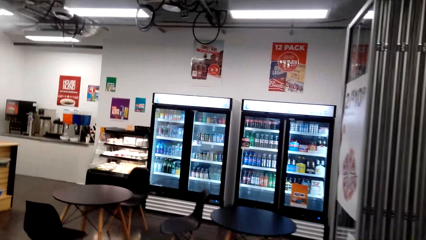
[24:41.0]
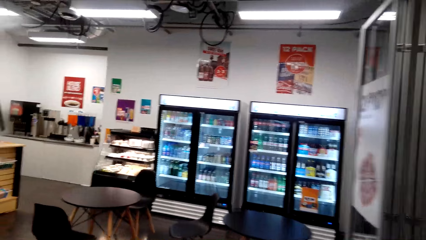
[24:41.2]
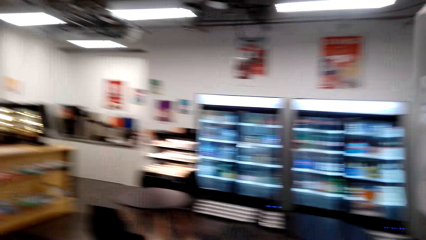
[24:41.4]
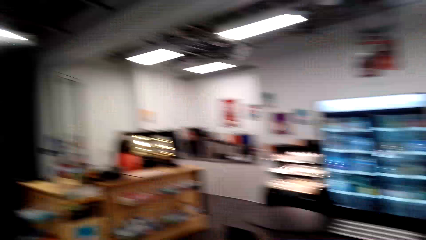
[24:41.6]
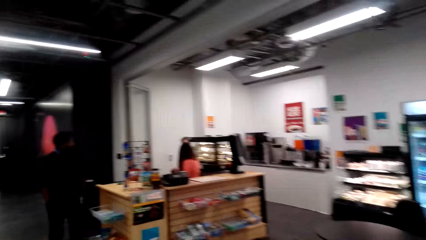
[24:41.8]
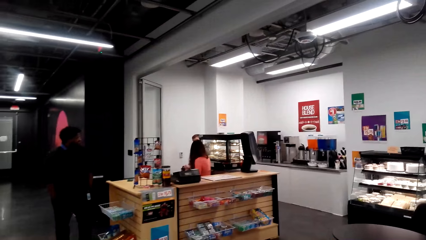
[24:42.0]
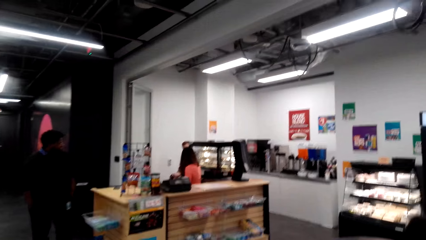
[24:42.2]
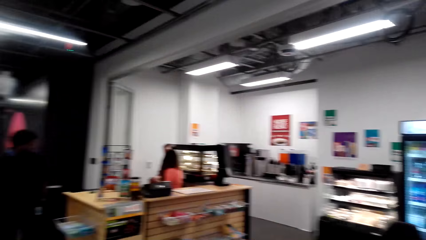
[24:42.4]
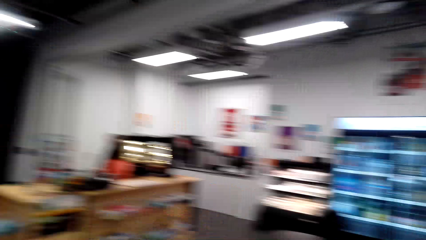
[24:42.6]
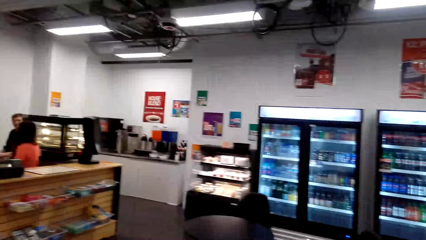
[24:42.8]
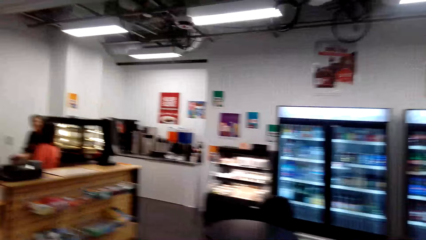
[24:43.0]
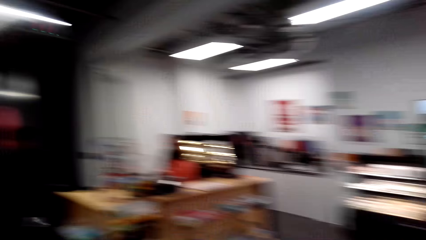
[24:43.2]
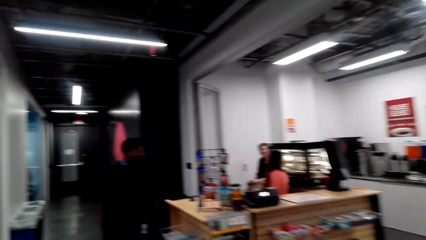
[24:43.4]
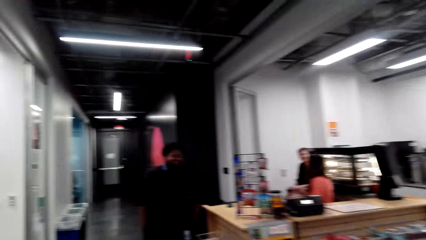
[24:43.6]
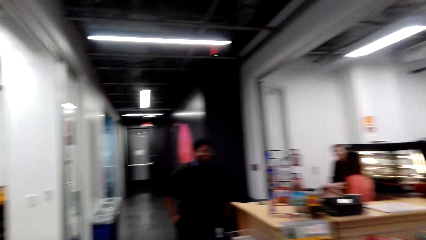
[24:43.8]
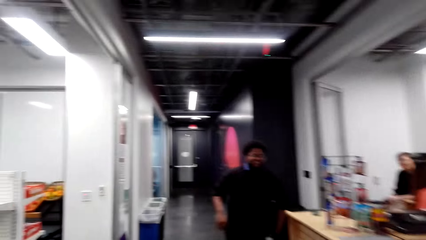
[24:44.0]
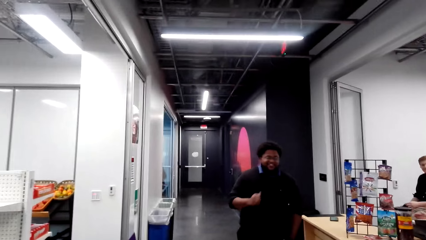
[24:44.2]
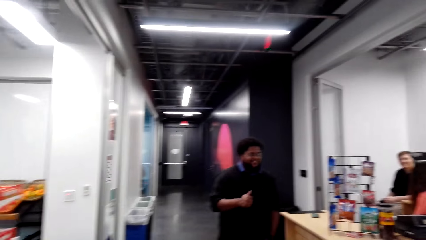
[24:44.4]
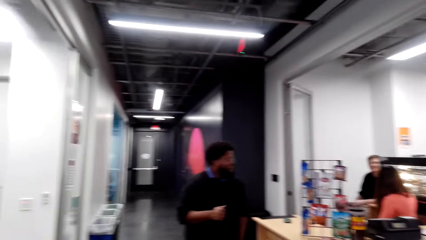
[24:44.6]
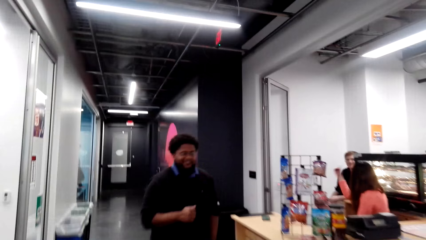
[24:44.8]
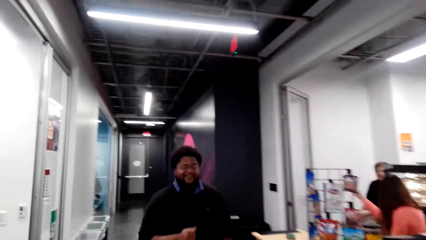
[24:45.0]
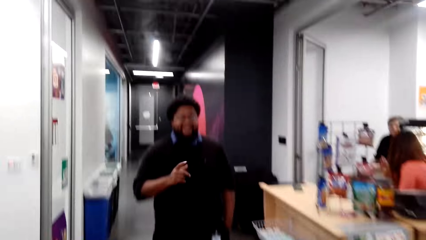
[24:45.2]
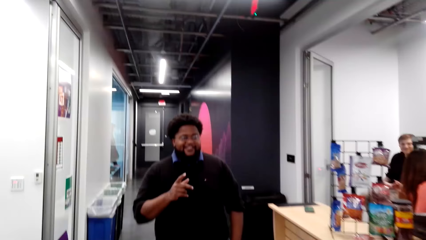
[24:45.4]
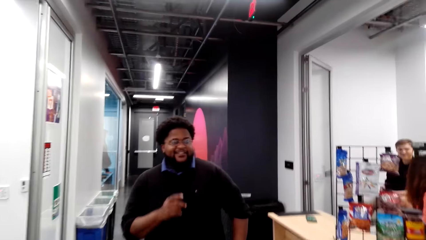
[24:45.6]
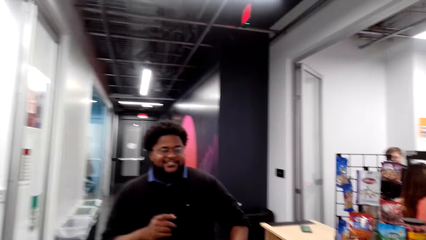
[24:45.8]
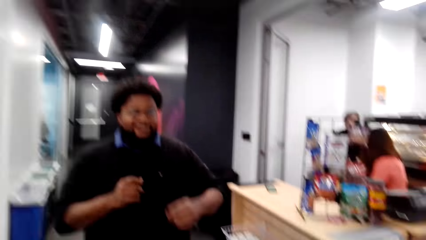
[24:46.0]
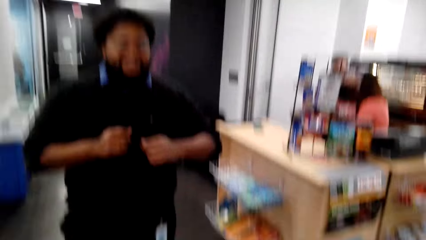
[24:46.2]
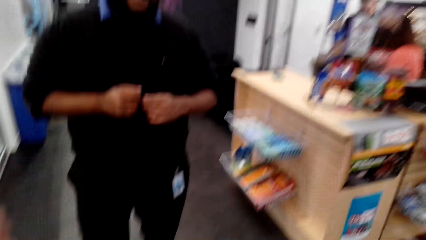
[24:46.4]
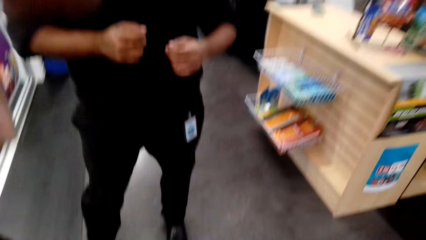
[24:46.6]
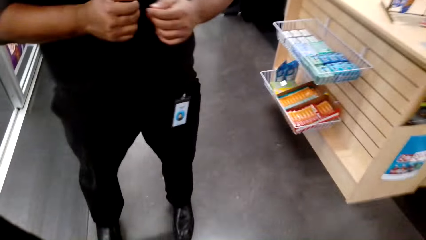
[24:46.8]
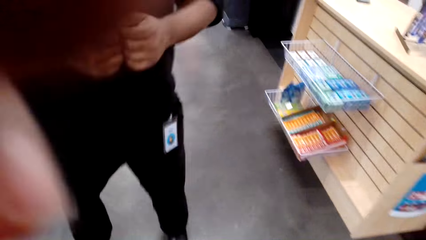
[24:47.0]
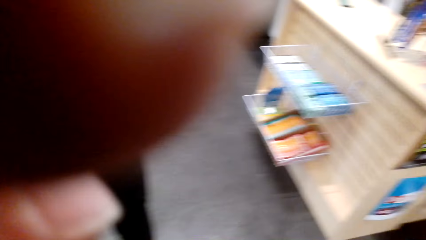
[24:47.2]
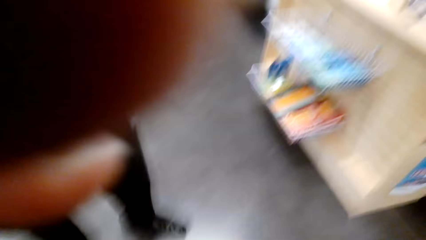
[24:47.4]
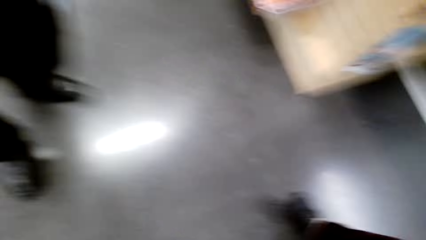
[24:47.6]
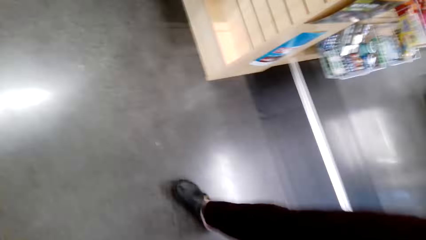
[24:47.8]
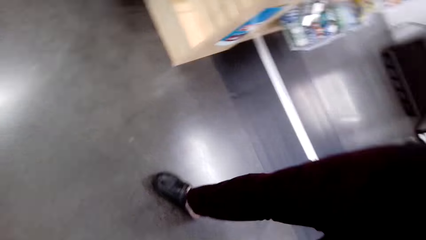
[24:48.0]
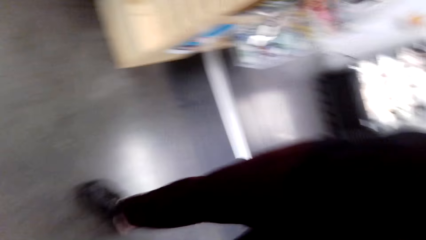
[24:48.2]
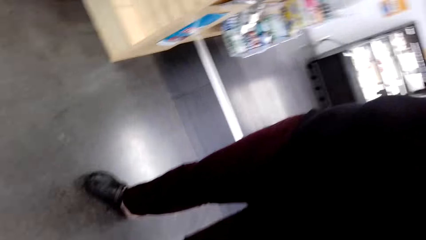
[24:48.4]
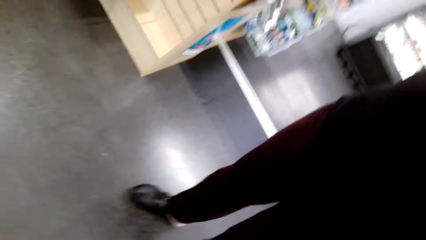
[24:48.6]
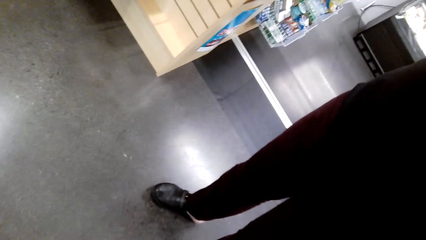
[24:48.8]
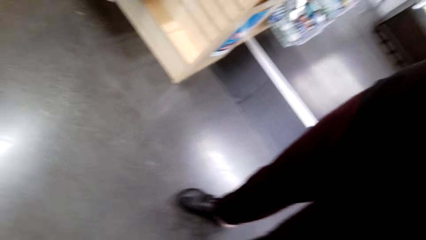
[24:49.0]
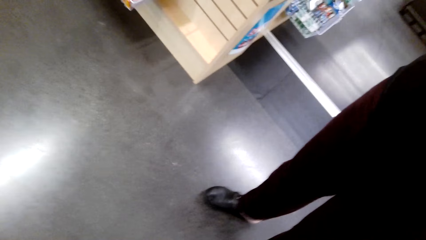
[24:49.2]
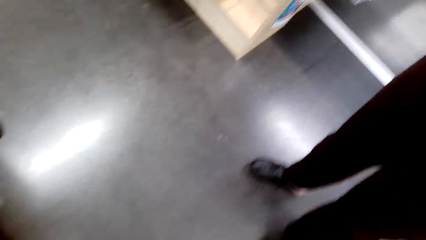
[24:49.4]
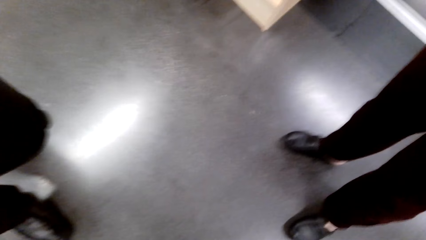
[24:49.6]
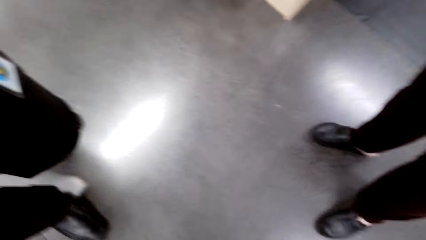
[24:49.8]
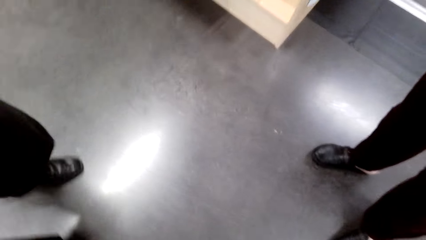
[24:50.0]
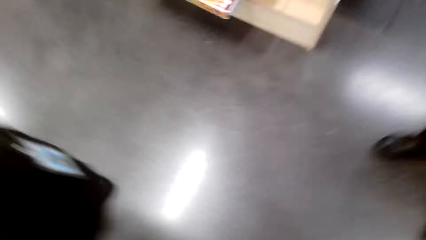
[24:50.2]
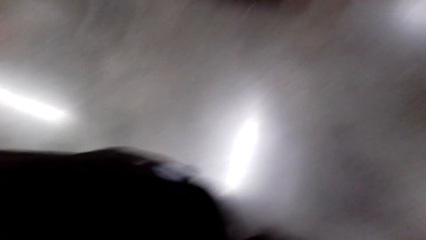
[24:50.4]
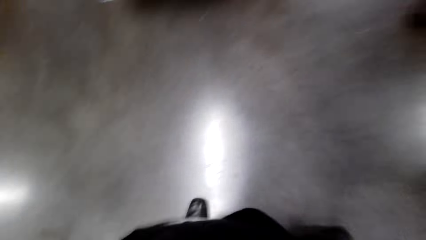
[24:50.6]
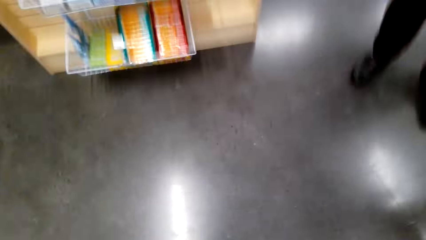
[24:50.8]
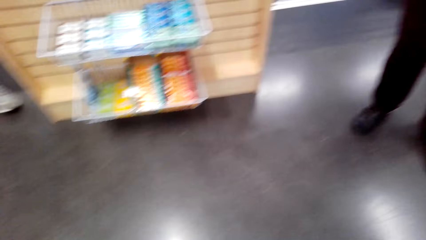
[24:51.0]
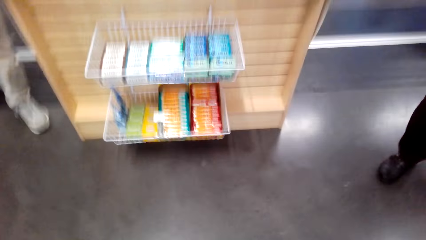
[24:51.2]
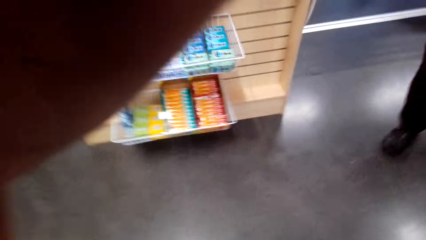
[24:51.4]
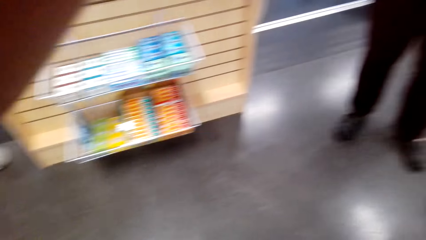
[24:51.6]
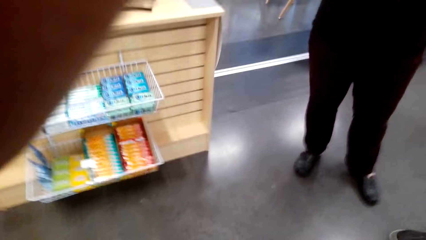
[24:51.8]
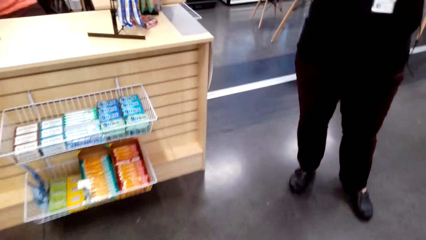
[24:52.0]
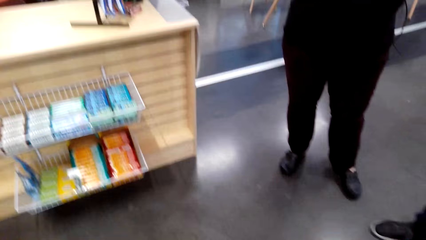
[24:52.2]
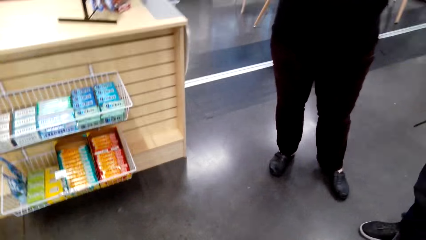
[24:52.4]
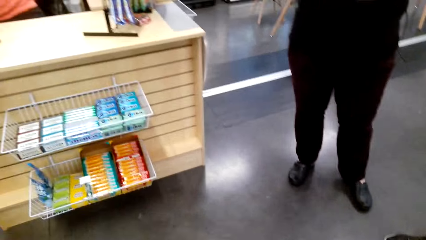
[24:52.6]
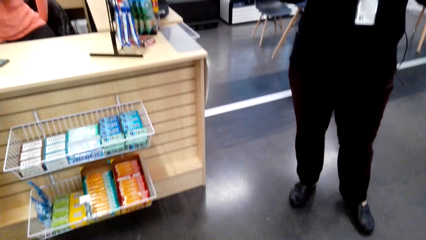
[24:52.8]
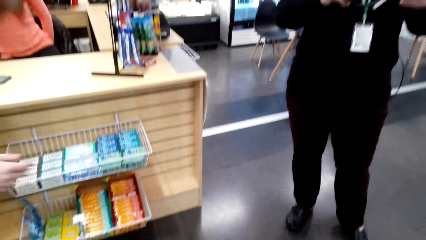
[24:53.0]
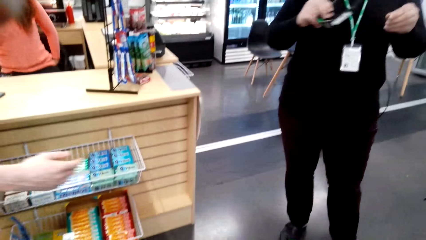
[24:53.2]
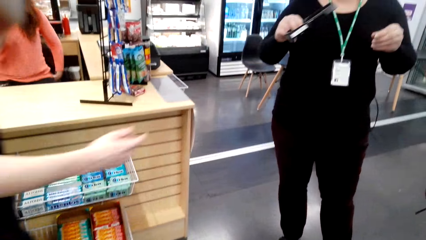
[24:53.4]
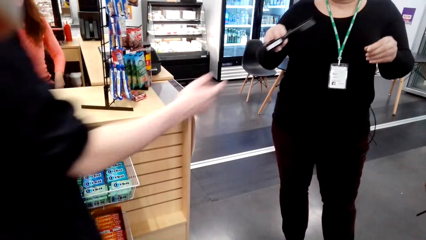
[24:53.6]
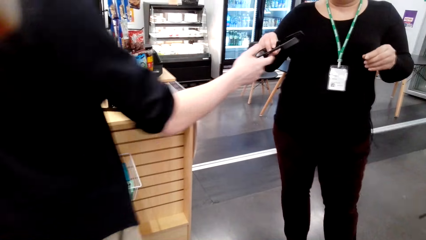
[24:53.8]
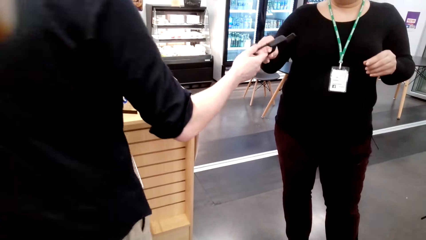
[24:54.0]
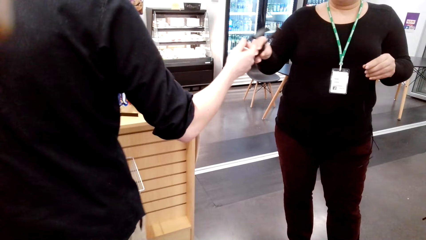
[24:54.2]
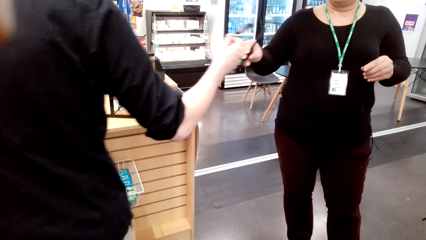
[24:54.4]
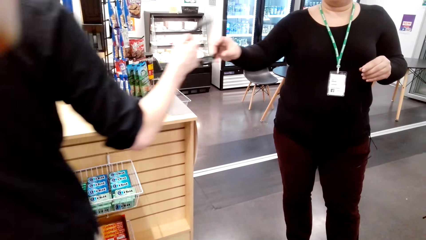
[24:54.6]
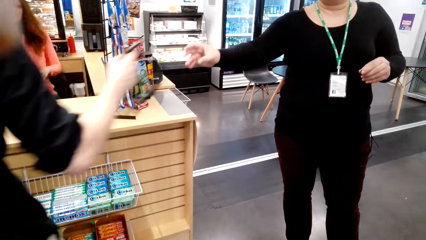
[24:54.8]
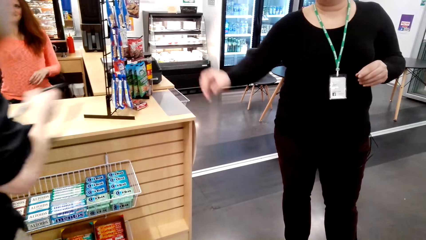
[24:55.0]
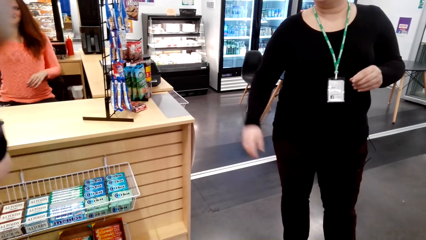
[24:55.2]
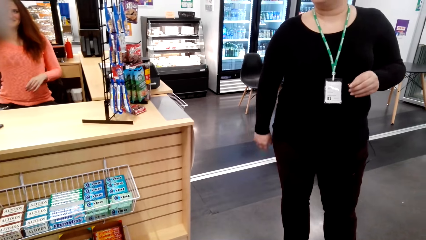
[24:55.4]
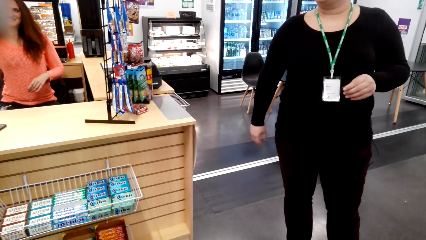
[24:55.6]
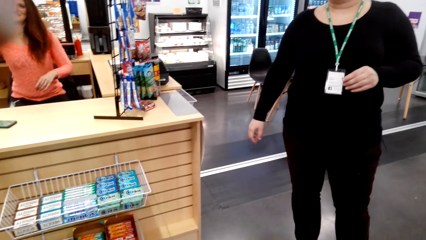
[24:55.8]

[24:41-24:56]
A woman gives an attendant eye glasses.
